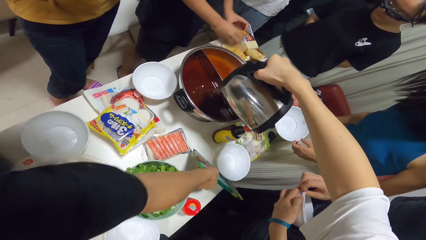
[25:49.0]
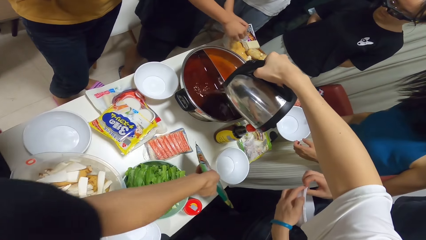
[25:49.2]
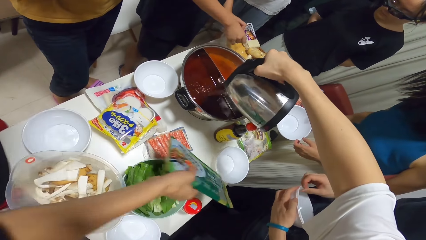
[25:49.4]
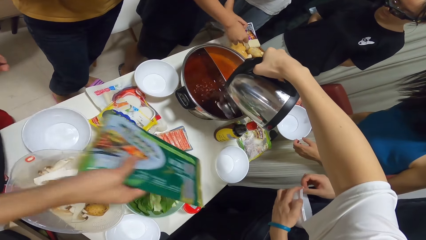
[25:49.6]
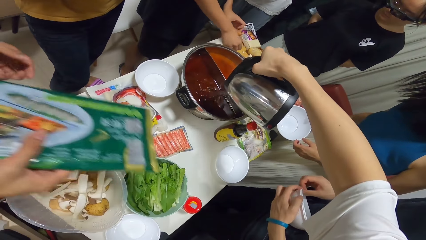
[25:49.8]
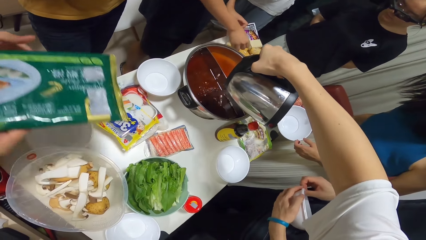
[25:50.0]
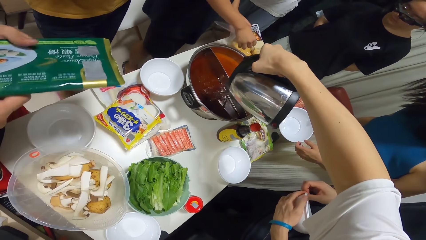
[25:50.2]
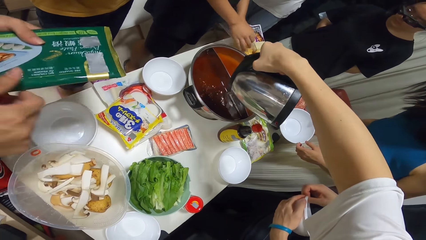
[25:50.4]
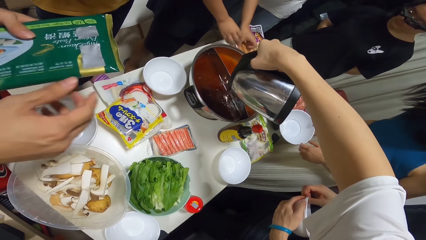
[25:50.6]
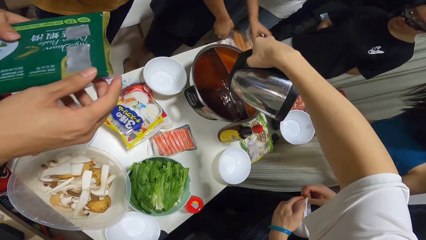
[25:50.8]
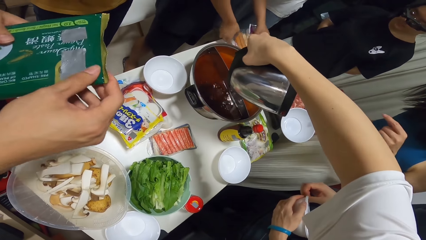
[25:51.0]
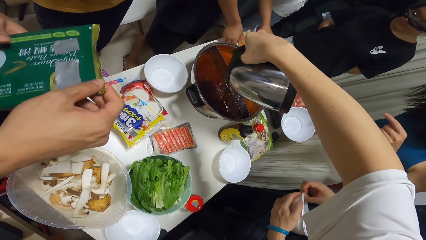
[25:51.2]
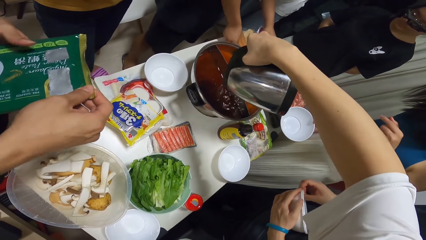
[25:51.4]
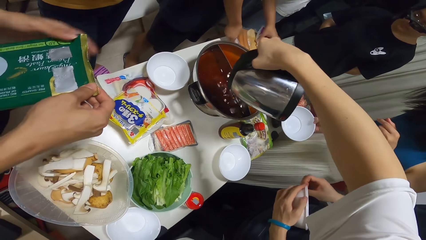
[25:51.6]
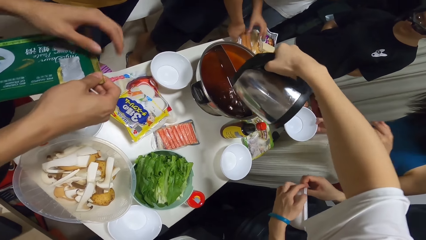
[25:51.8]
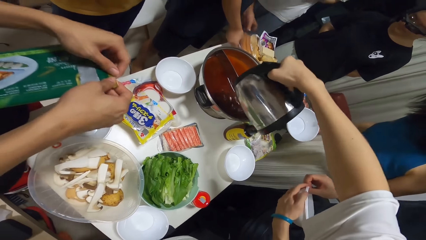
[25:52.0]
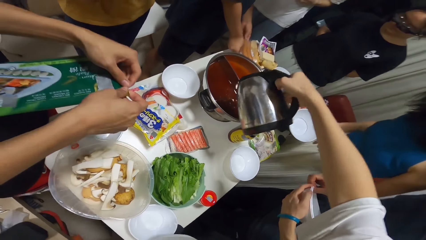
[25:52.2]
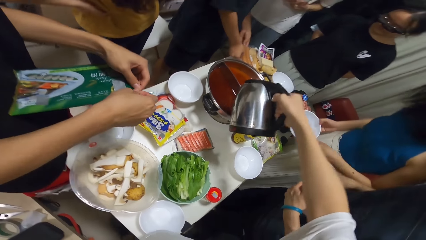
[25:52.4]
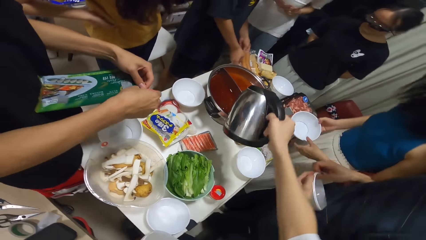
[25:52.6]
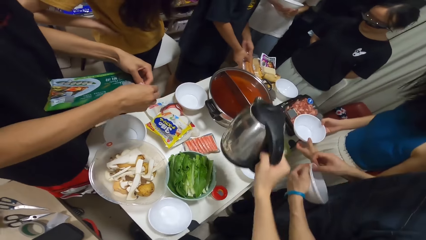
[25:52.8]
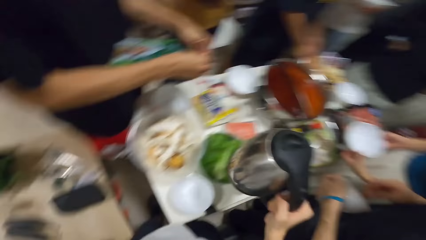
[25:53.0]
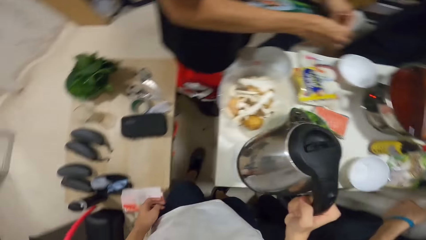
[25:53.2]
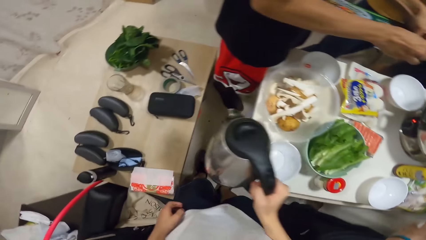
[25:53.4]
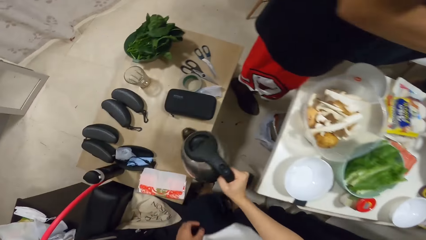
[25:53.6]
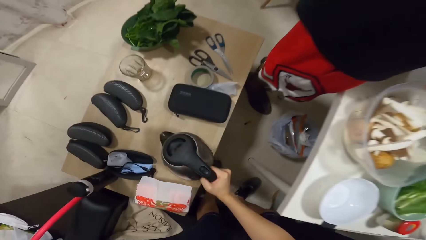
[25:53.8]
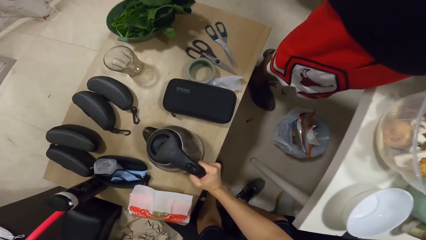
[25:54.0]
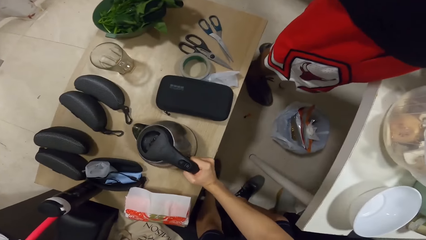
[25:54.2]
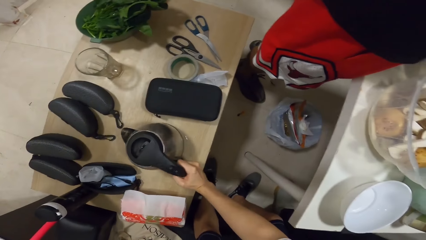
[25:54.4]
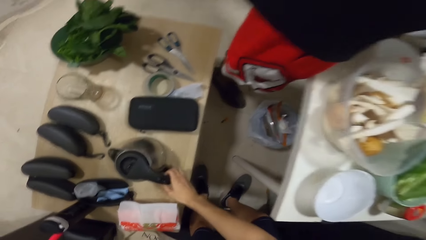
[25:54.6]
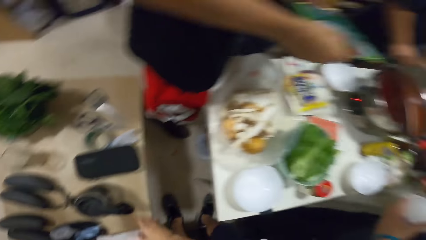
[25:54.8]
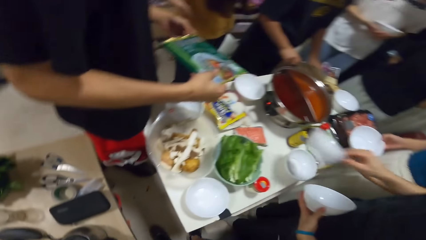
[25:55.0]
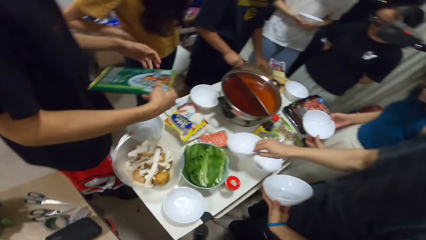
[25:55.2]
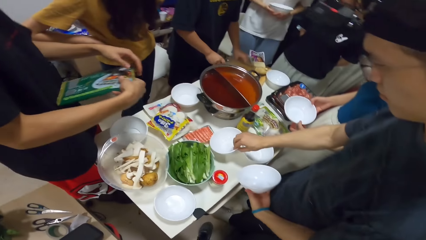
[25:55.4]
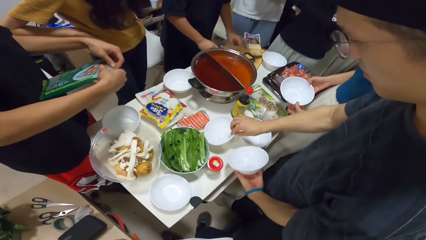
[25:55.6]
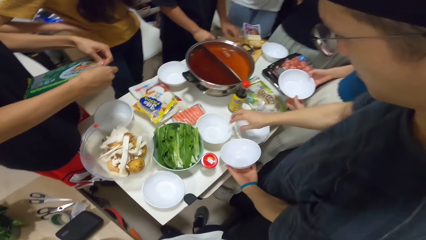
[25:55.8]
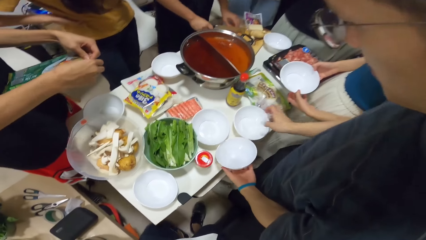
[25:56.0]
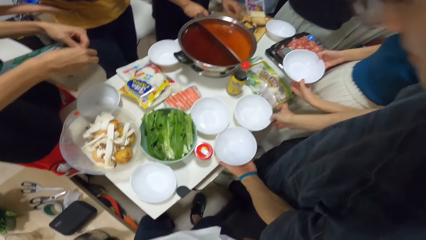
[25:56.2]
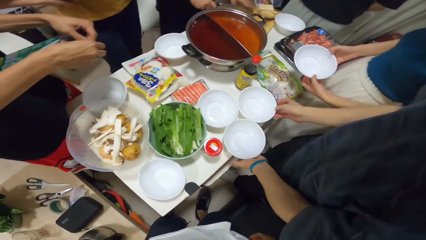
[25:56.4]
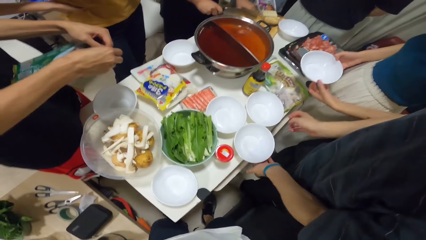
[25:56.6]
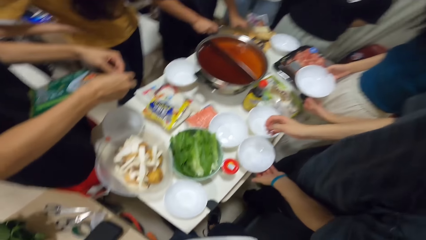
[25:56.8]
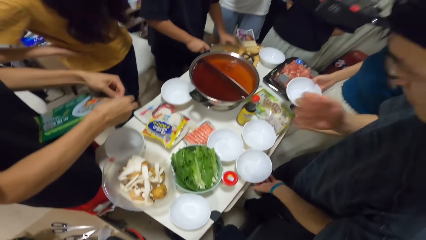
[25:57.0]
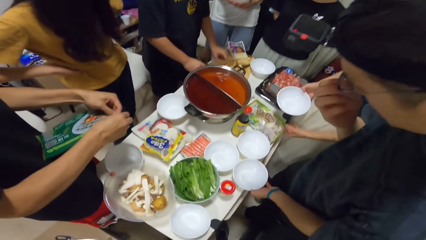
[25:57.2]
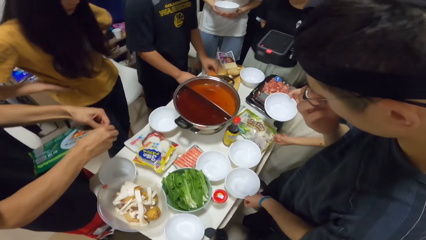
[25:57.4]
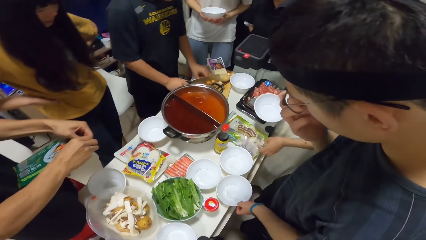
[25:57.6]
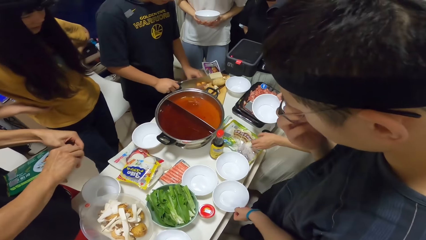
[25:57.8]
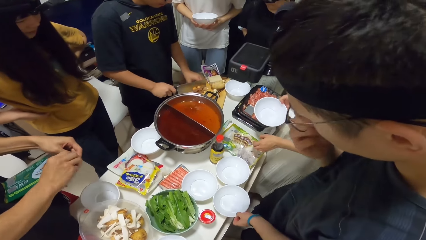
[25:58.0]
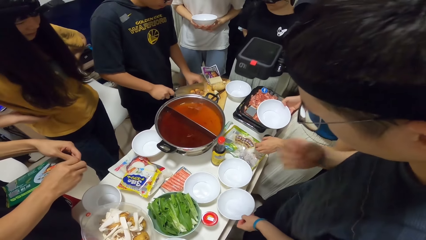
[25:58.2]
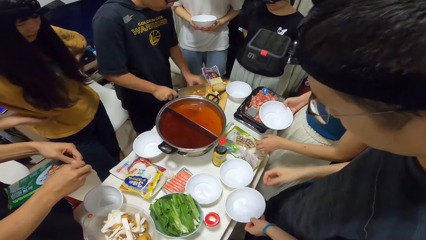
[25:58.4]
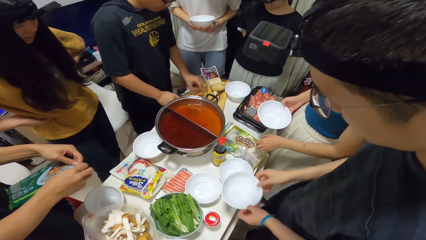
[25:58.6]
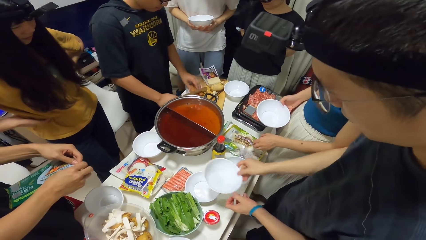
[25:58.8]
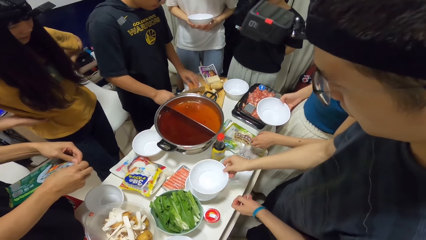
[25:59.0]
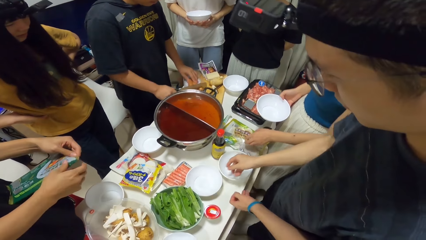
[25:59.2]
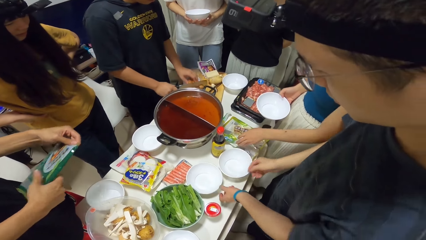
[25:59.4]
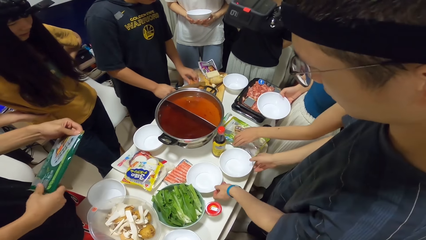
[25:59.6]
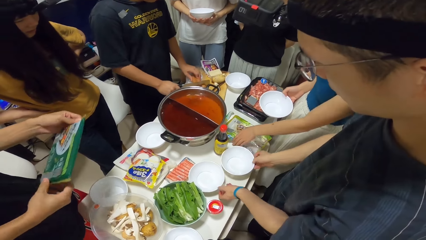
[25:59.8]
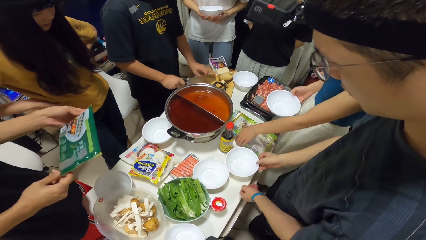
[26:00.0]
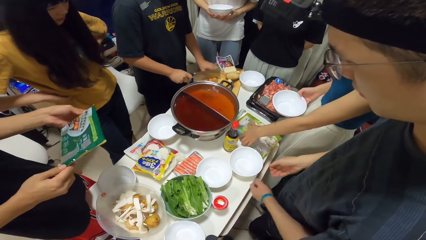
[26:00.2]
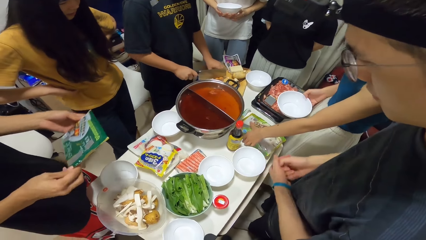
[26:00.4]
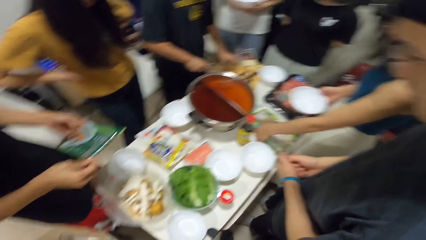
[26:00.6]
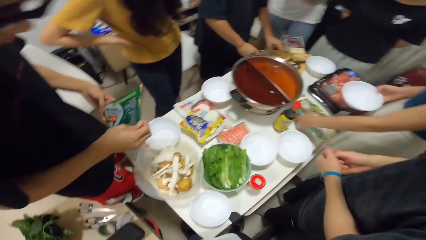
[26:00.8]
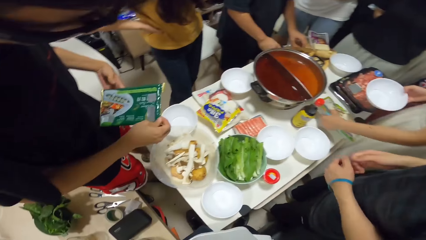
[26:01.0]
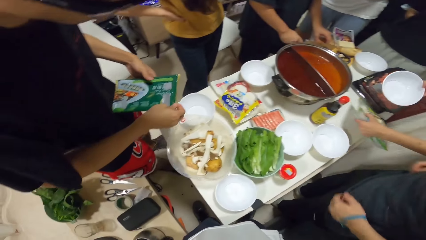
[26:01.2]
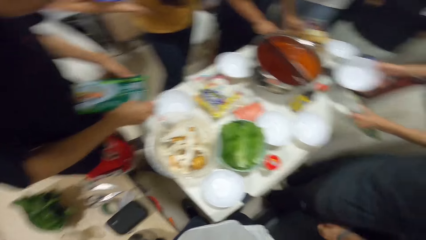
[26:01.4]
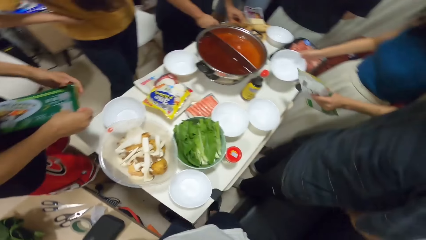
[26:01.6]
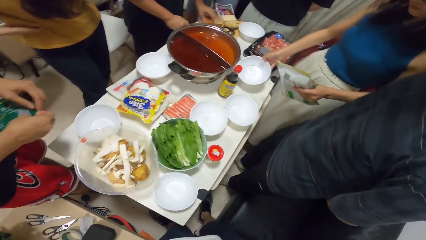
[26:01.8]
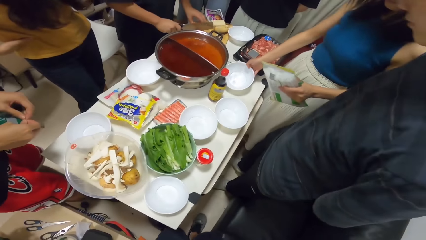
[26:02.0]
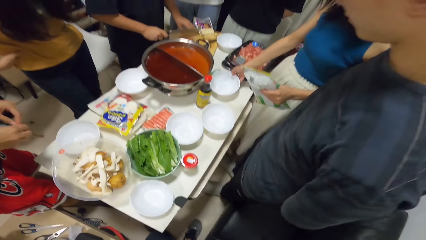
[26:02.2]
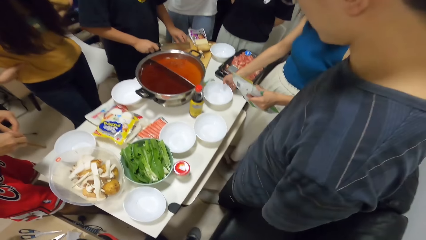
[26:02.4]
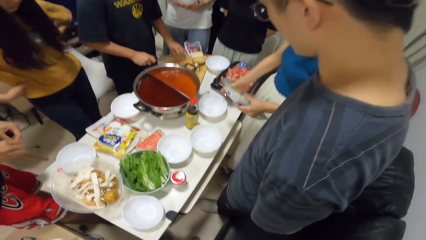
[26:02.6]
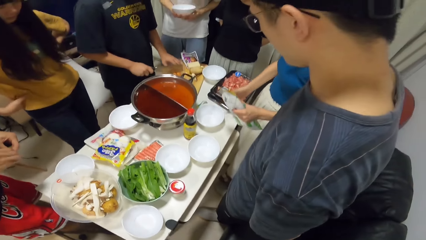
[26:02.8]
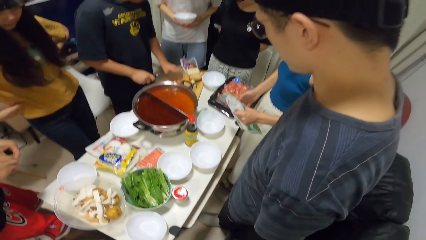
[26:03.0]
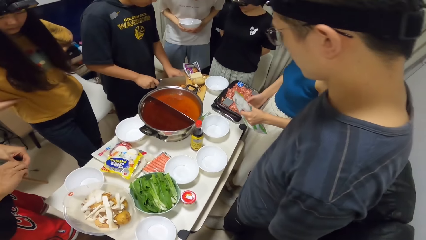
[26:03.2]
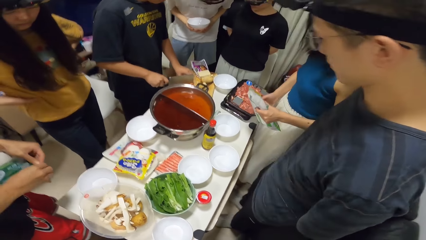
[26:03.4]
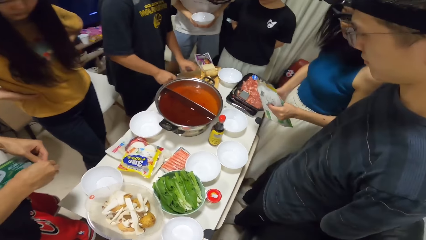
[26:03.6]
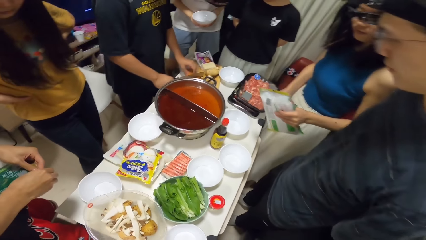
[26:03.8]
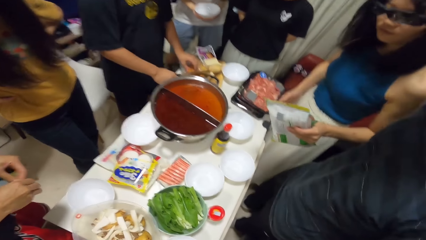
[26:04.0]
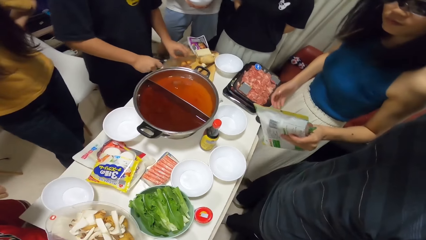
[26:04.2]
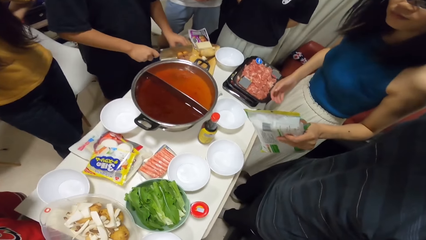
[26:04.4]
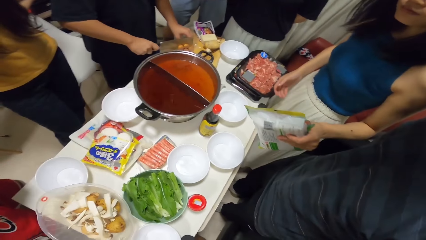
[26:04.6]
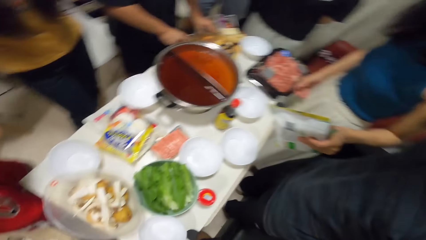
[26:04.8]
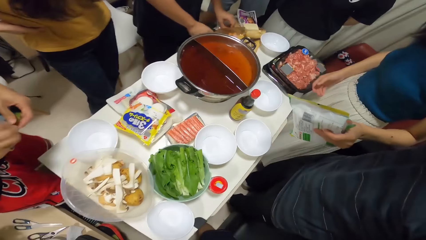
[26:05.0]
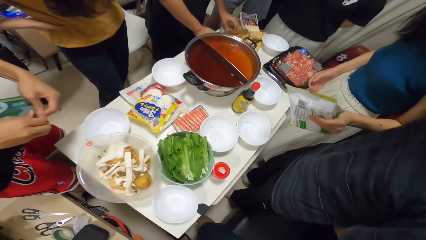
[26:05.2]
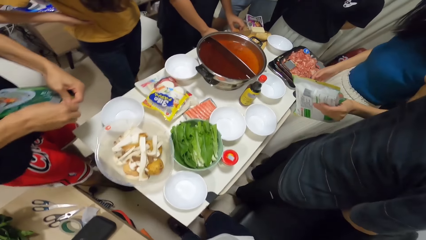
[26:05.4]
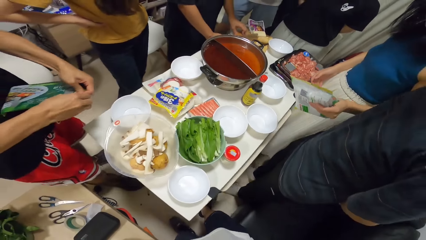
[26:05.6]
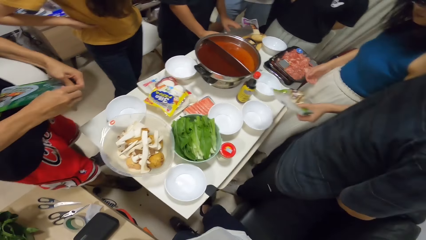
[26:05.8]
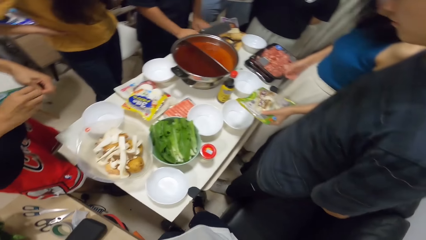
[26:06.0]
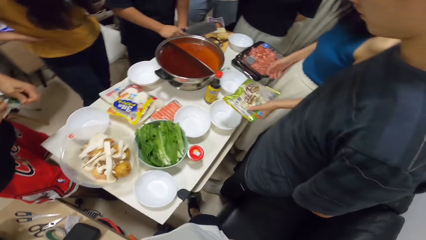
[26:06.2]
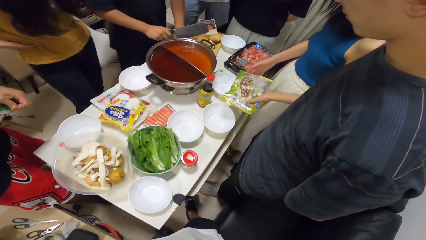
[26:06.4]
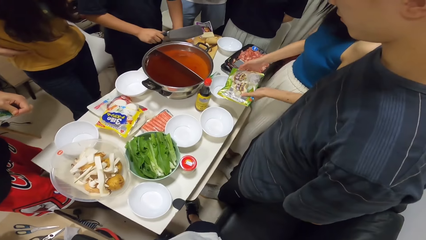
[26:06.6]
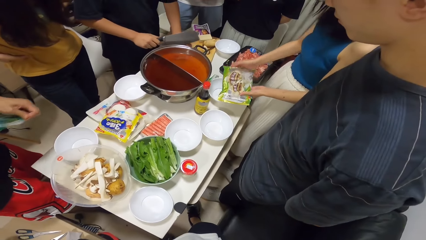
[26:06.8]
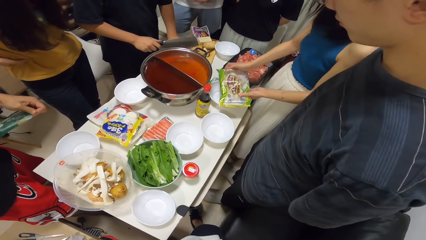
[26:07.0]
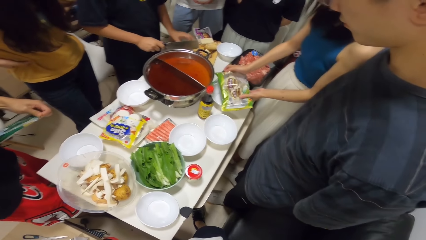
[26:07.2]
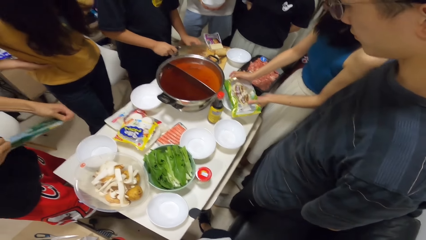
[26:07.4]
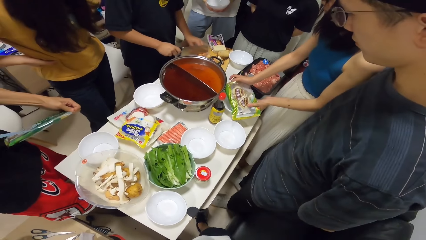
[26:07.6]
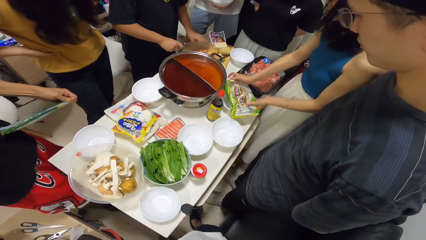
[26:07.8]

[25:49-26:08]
A man picks a plastic bag with his right hand. Another man puts down the kettle. The camera wearer places the kettle onto the table. A third man places another bowl onto the table. The third man puts the plate and touches the eye glasses. A woman picks a plastic bag from the table with her left hand. The second man looks at the packet. The woman touches the bowl and places a bowl onto the table with her right hand. The first man tears the plastic bag with both hands.
